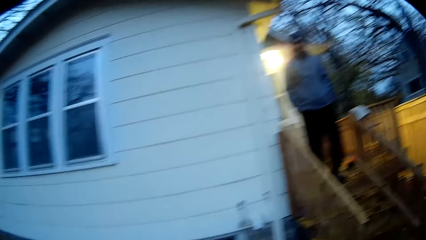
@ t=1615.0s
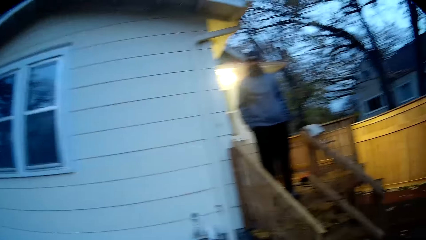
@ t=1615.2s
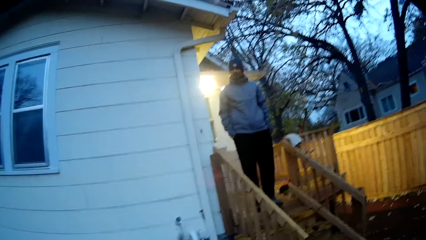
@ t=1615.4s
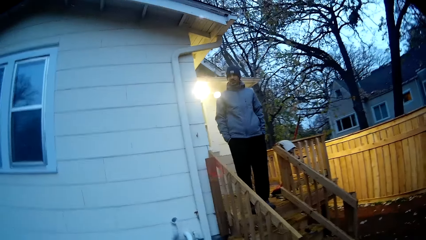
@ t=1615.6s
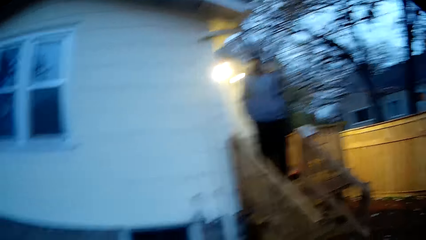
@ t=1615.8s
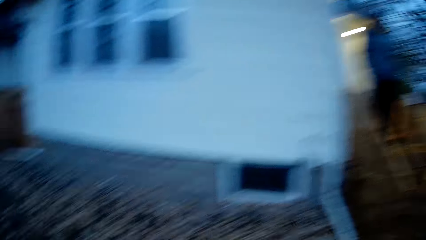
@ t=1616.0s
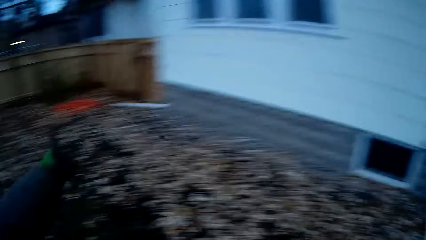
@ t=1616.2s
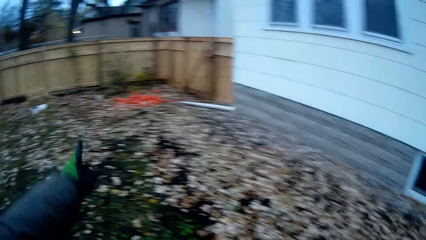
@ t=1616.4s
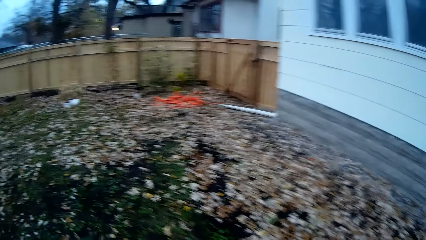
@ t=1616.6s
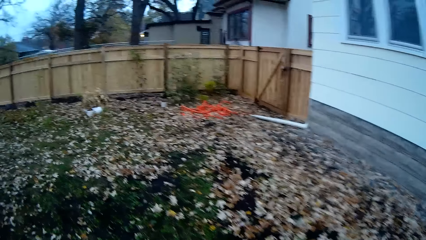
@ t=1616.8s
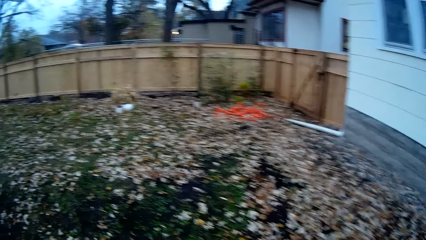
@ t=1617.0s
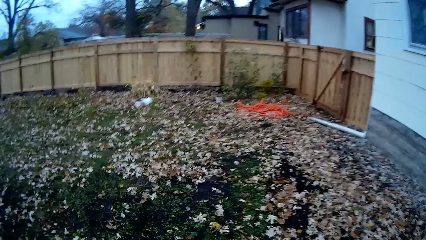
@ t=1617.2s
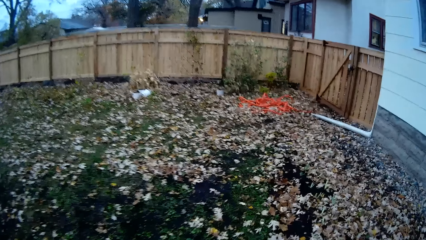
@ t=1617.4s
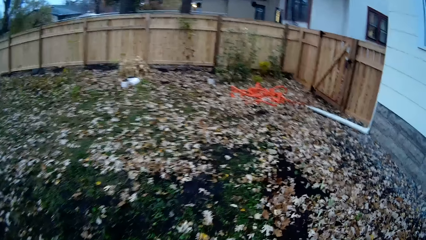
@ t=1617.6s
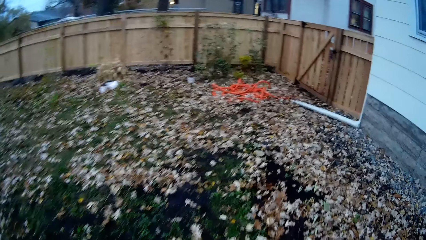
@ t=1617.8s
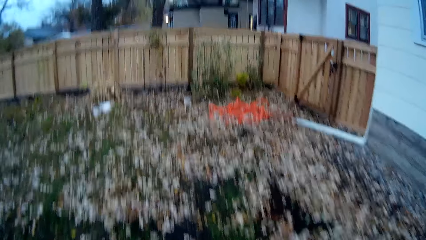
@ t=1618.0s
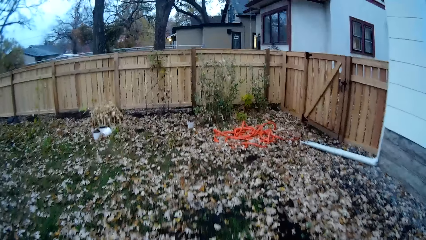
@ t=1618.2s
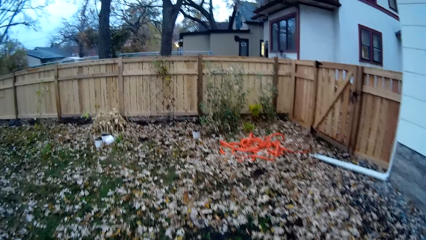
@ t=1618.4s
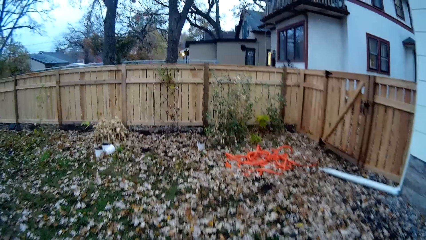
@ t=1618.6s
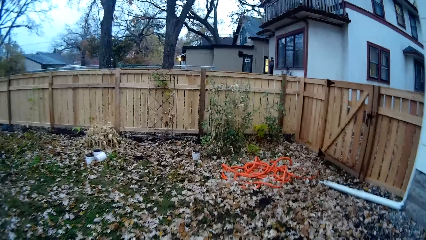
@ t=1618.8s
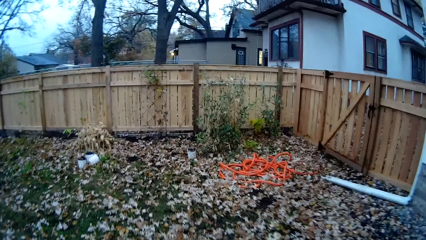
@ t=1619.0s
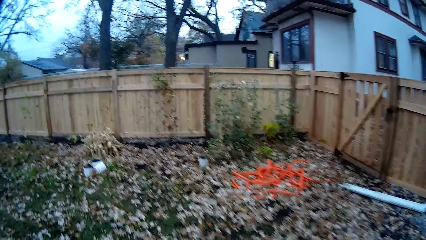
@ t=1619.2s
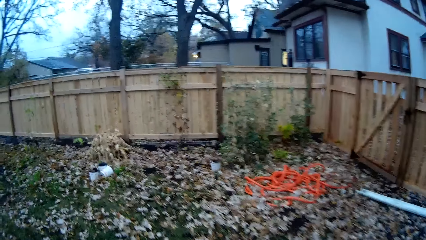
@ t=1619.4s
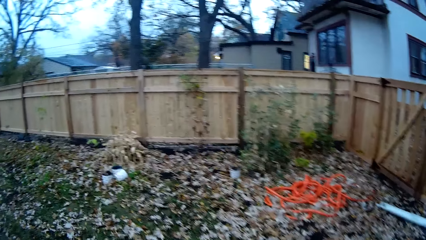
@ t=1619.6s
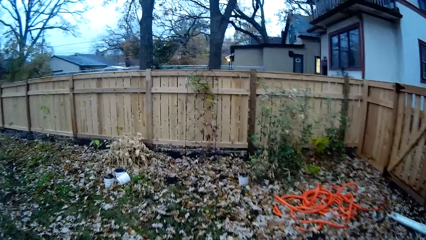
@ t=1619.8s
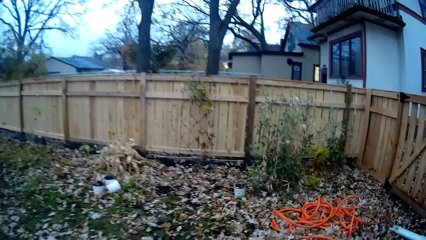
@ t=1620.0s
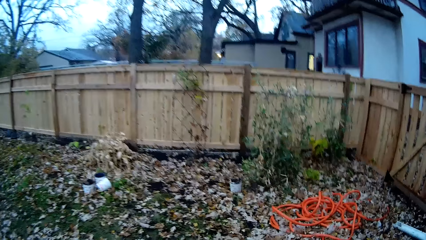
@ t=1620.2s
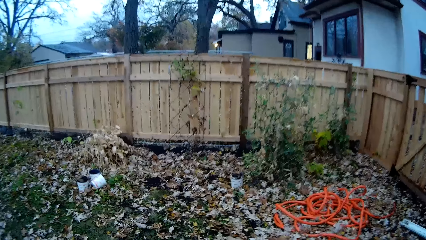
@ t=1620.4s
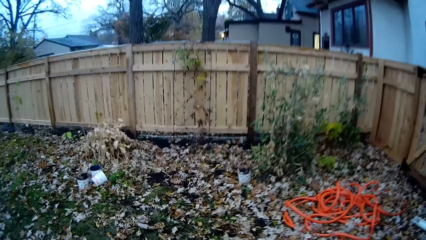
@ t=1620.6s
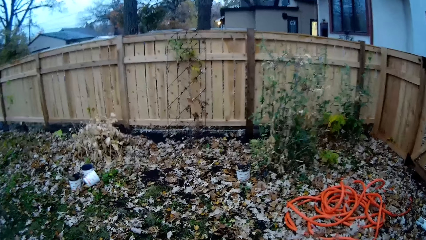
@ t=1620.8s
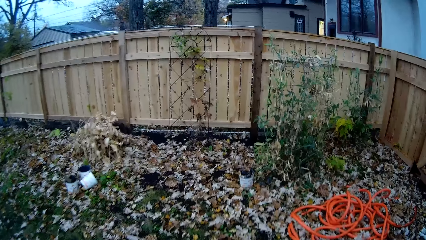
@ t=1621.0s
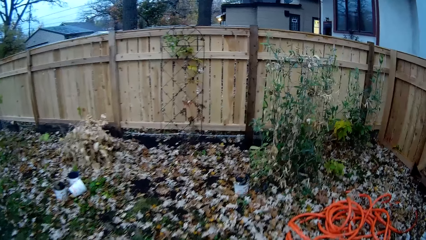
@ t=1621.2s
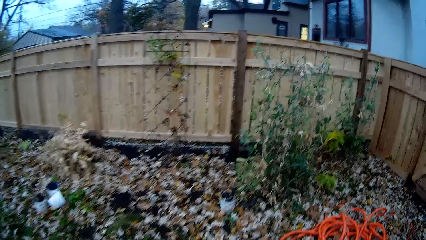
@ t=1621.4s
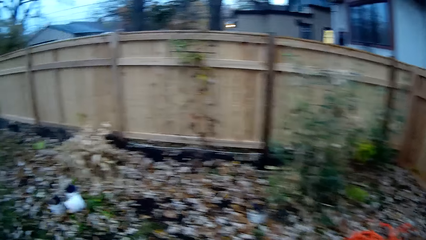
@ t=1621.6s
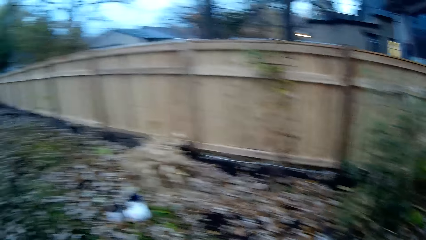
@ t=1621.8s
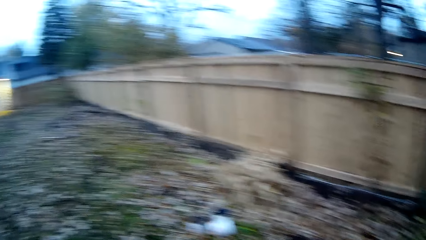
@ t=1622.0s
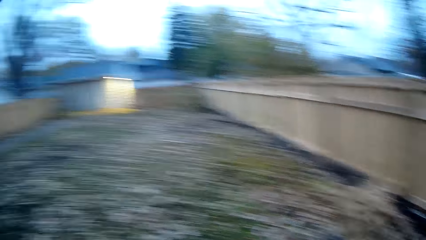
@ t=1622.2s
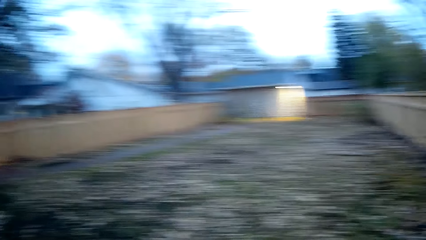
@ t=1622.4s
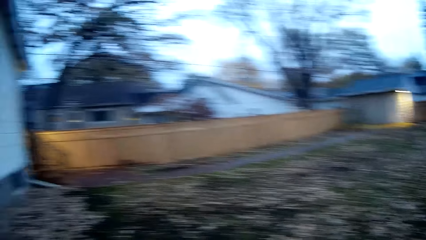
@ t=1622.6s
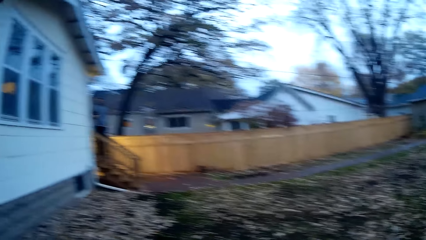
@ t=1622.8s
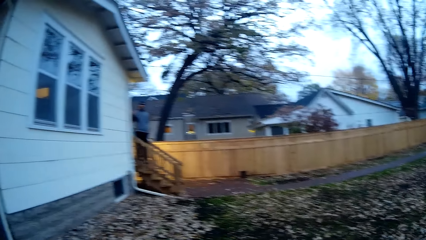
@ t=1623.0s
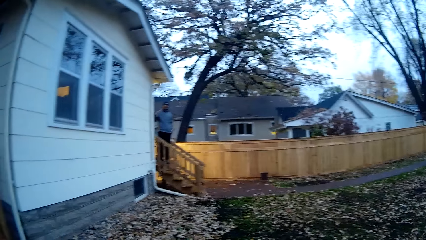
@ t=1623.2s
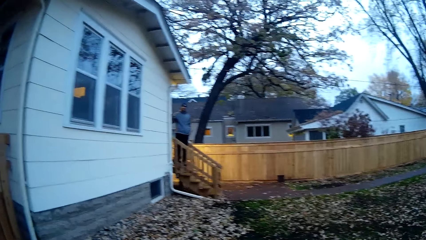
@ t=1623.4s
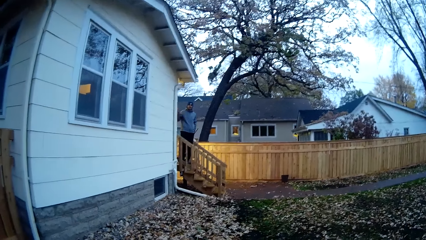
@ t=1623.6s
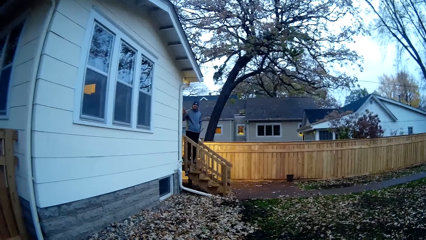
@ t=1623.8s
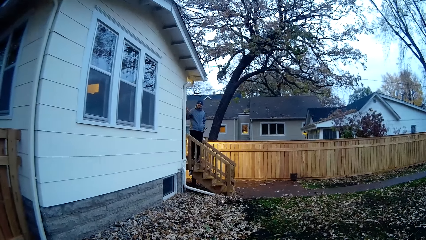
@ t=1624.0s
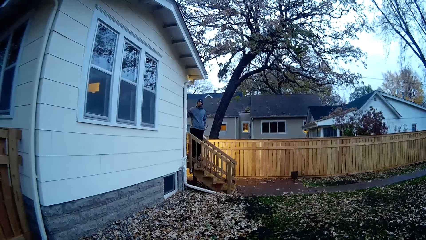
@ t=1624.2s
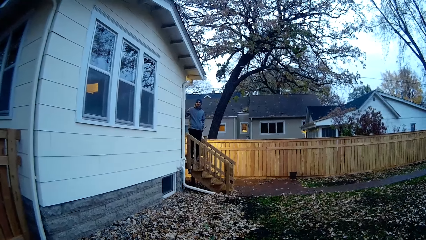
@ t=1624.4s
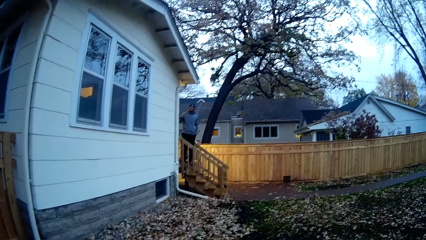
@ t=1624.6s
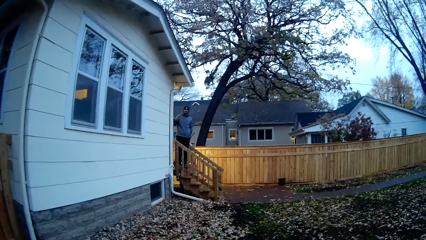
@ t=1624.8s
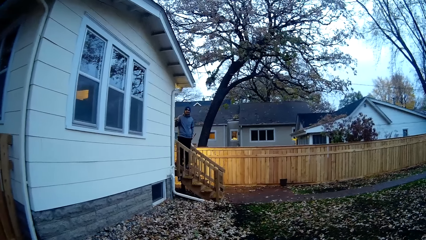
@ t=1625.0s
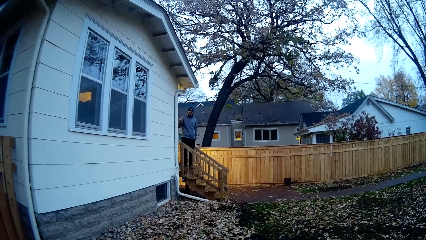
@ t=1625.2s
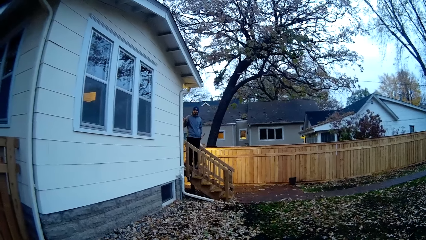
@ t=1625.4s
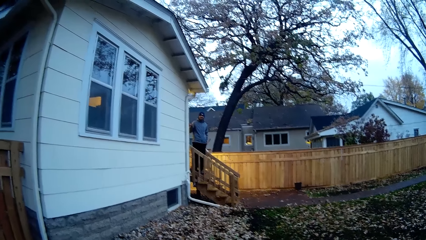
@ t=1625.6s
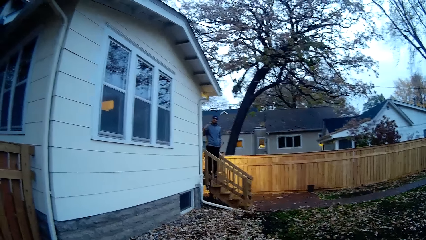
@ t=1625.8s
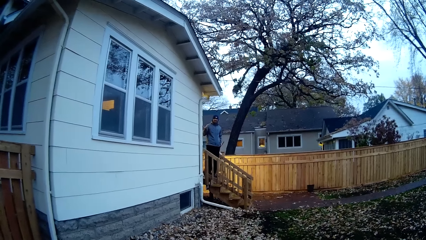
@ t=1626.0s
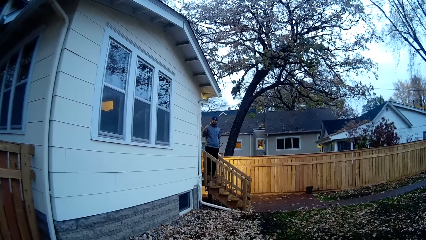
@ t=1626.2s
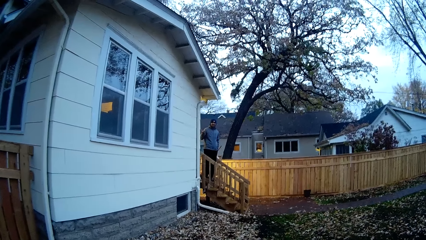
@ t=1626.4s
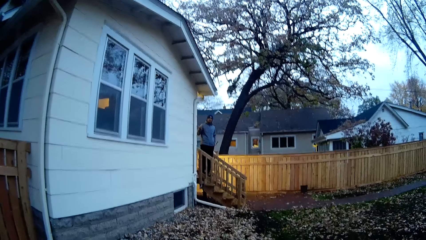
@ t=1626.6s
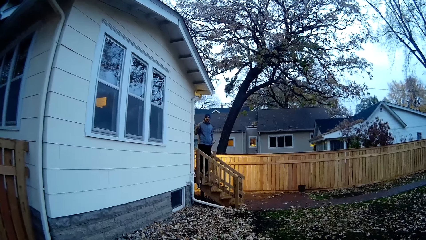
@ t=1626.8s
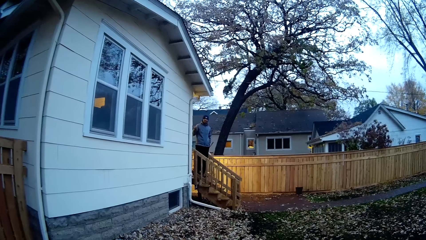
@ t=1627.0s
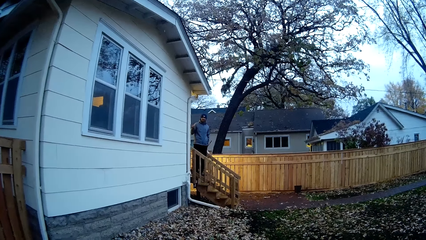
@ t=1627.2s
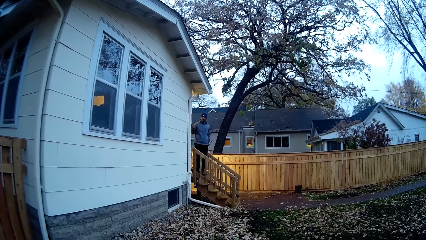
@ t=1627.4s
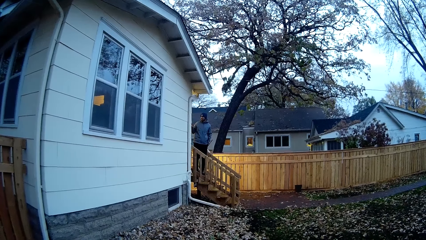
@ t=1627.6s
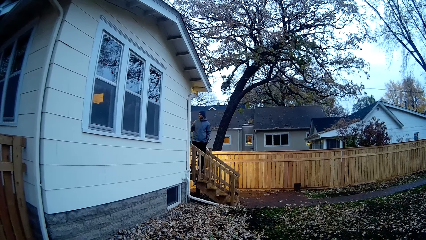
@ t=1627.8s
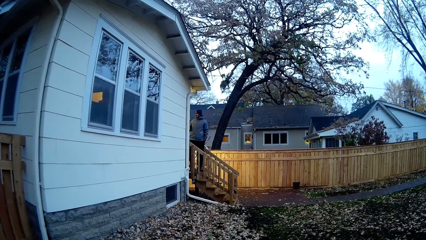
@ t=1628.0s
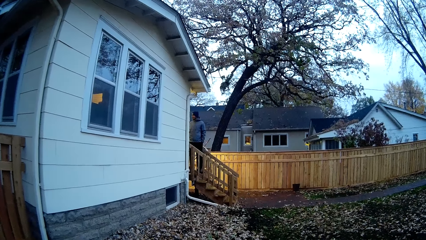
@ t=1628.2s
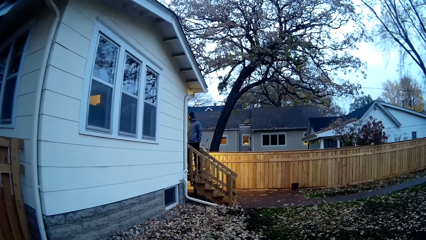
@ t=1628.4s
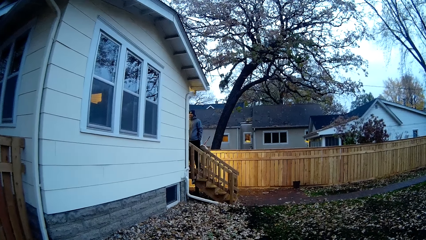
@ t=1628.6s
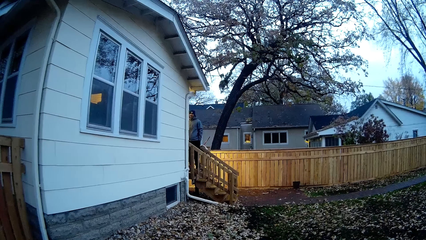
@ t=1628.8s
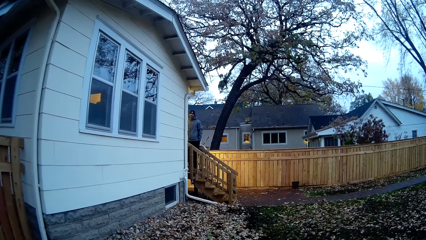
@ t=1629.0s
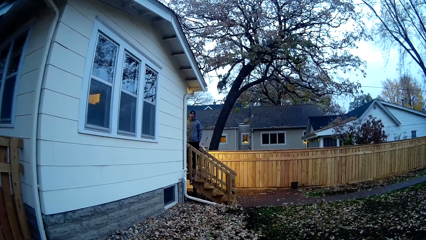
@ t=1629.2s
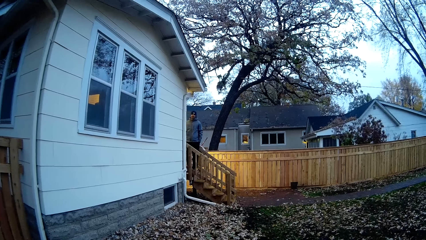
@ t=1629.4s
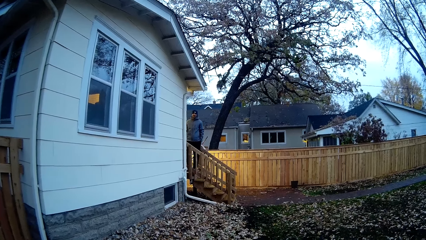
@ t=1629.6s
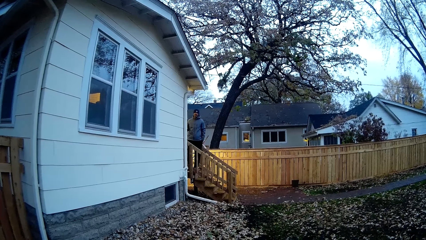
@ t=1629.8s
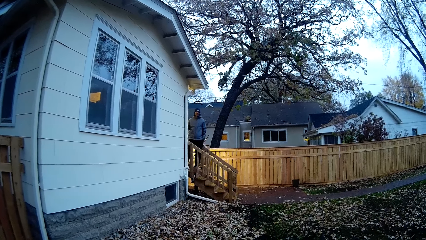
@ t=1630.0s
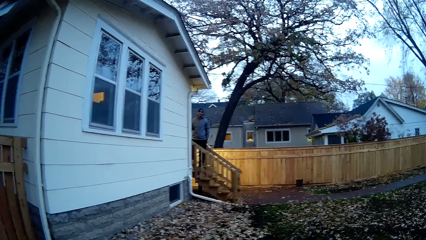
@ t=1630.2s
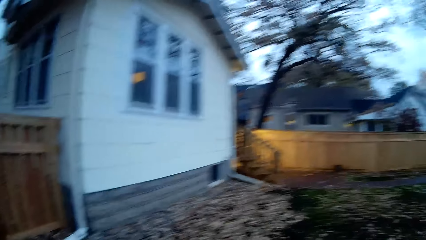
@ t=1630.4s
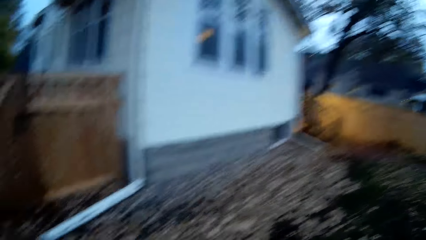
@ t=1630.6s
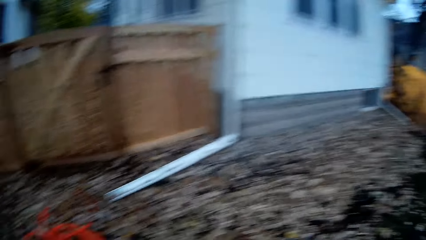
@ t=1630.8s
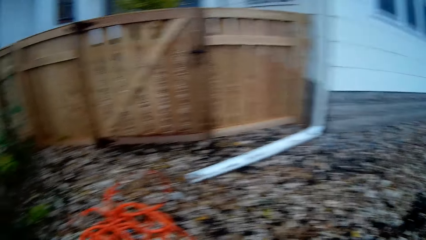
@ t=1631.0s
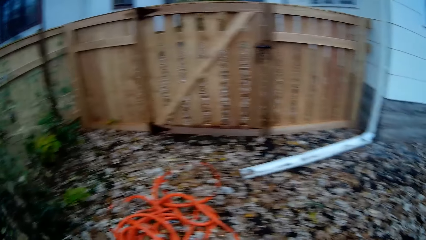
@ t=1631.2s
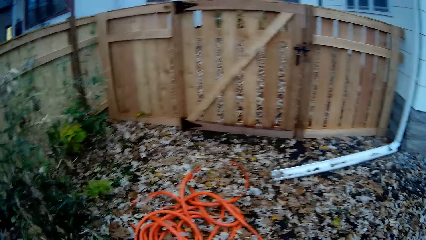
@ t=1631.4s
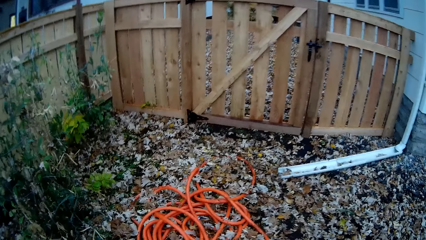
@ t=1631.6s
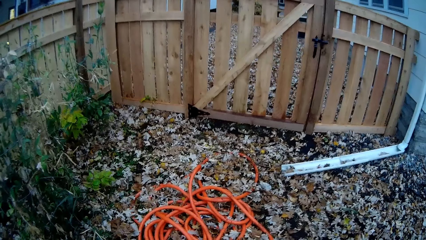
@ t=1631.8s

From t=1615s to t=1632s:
The camera wearer interacts with a man. They point at the pipe.
